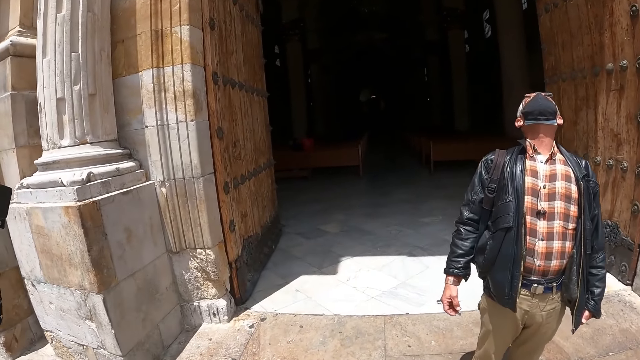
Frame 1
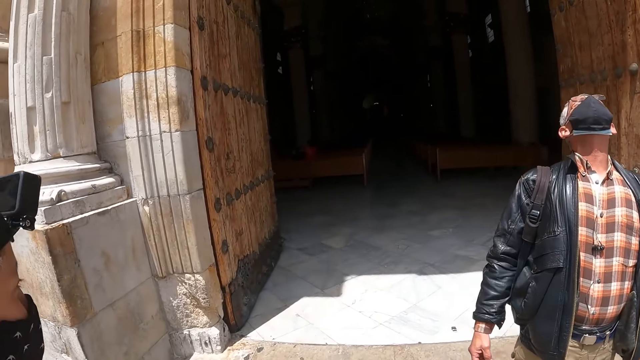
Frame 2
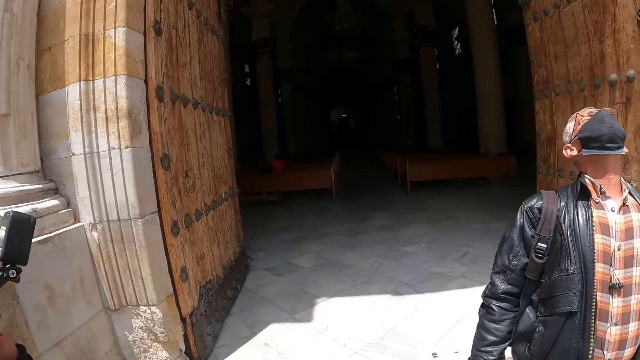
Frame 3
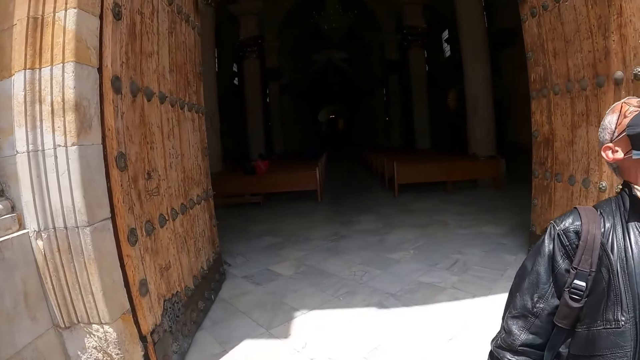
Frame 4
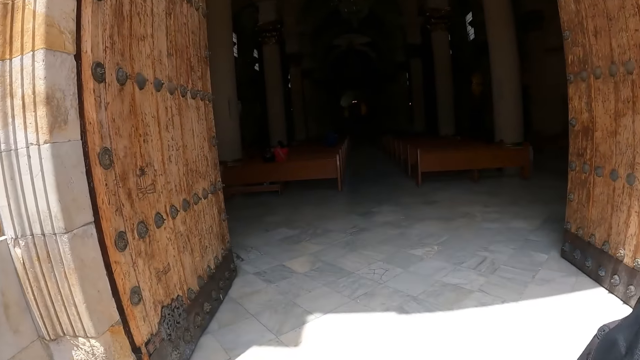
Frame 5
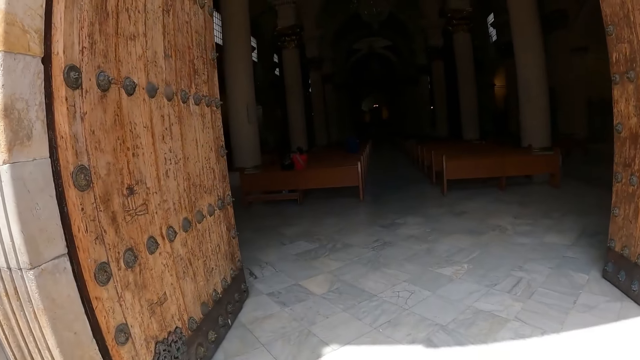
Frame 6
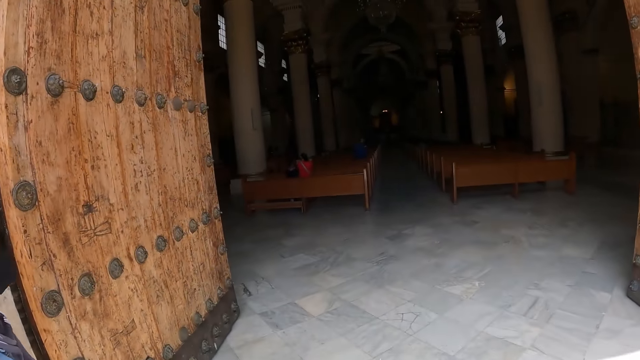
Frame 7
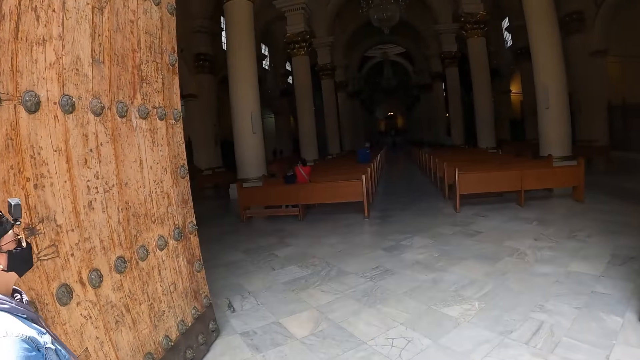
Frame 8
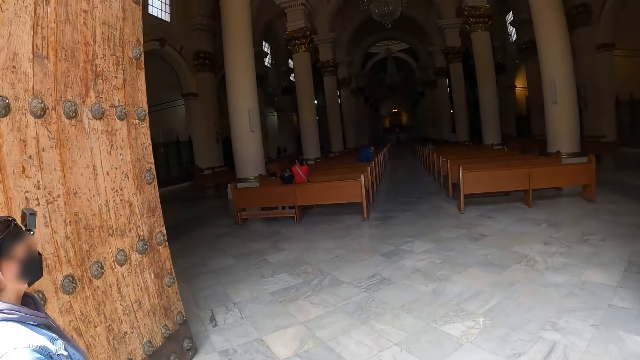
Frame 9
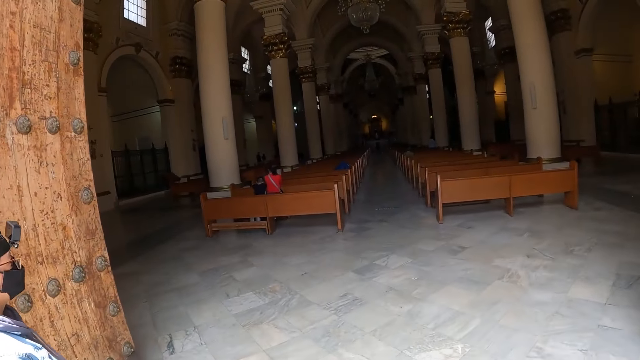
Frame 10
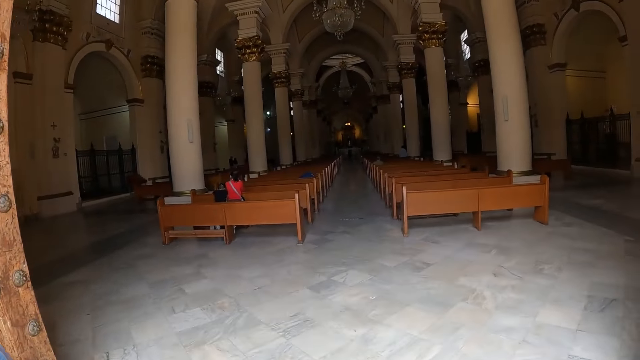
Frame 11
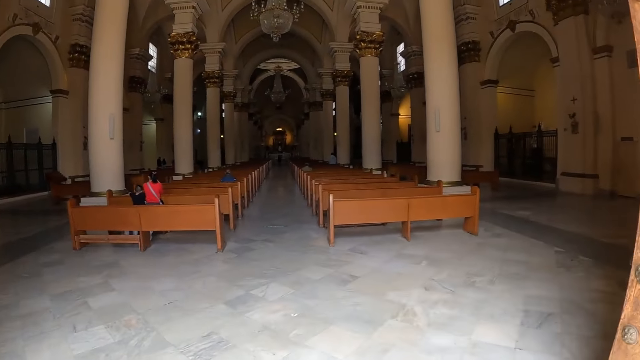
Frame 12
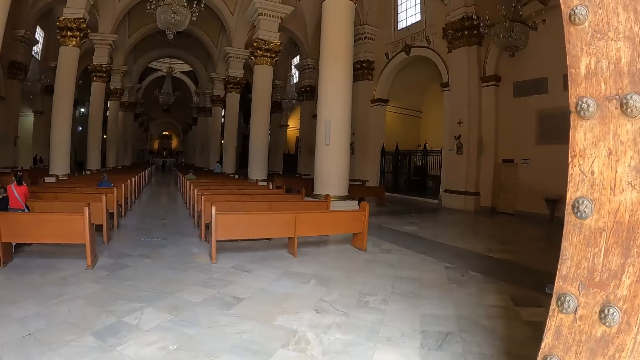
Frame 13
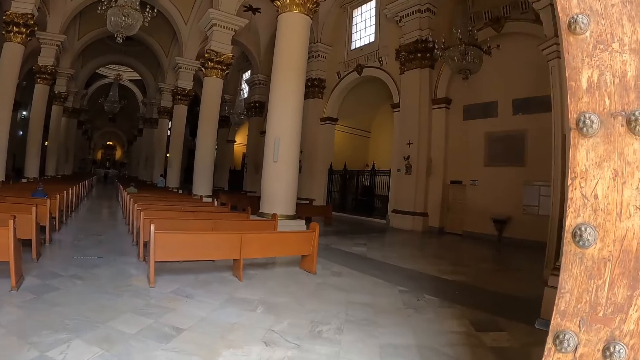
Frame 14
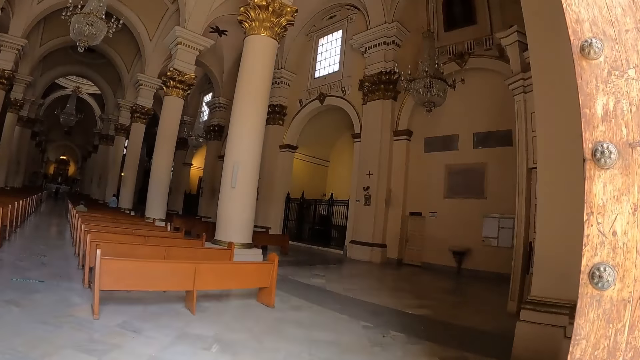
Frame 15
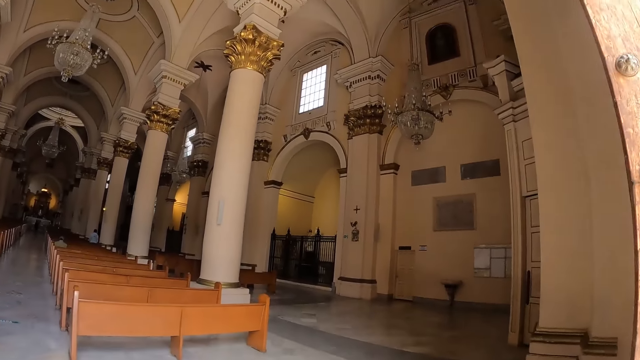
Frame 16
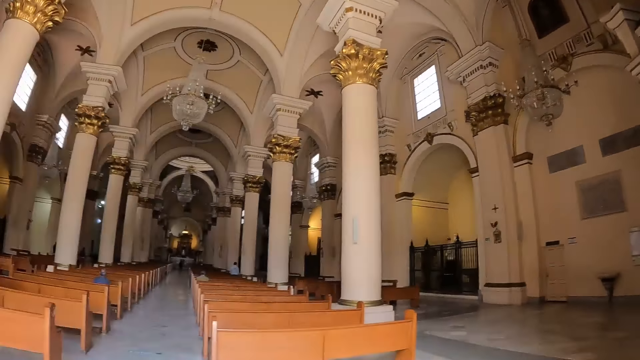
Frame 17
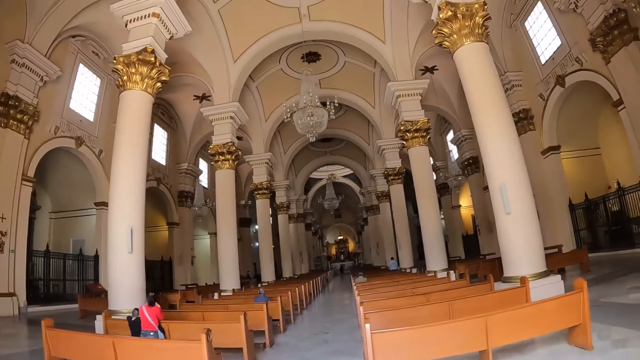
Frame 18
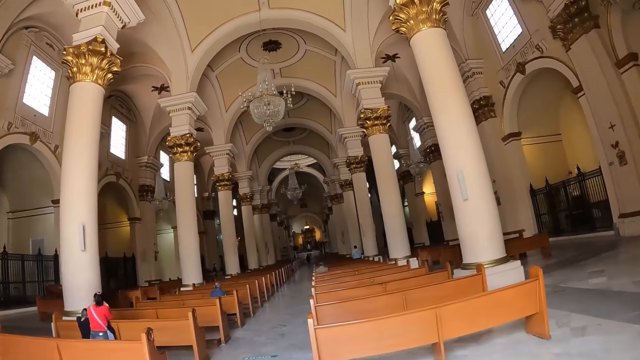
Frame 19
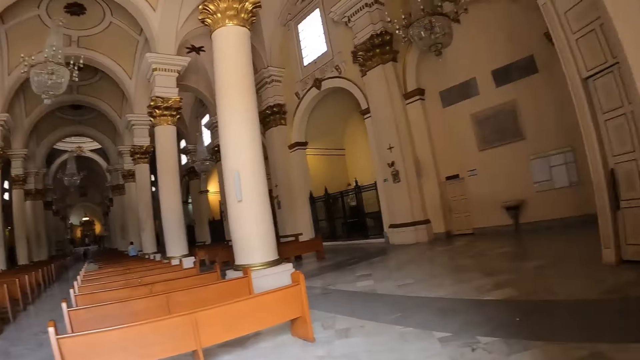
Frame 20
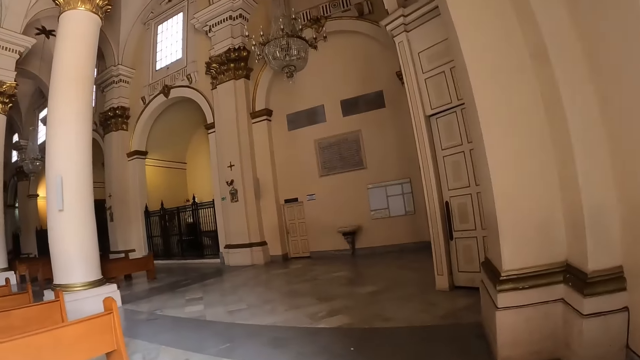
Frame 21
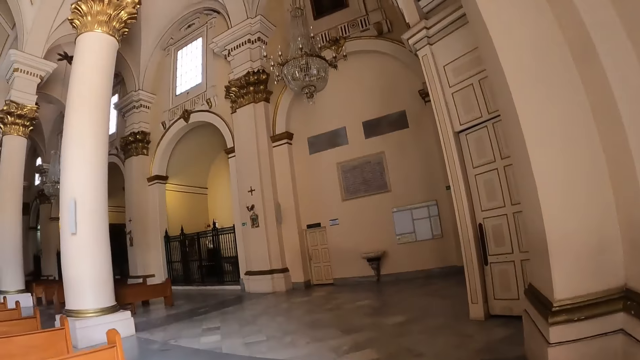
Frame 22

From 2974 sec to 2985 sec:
The camera wearer enters the building. They look inside the church. They look around.

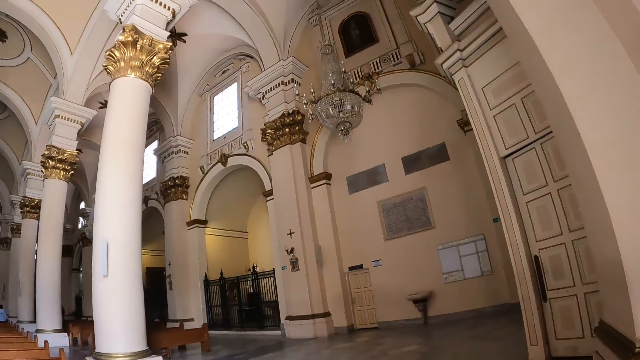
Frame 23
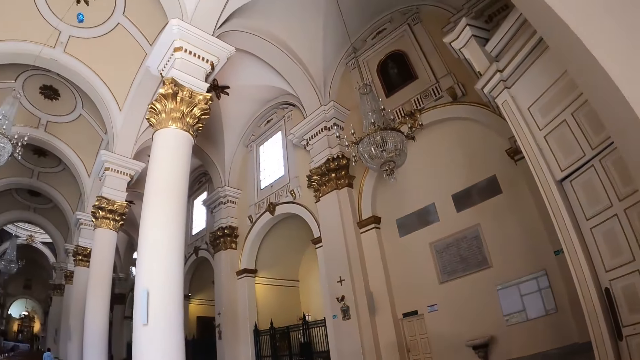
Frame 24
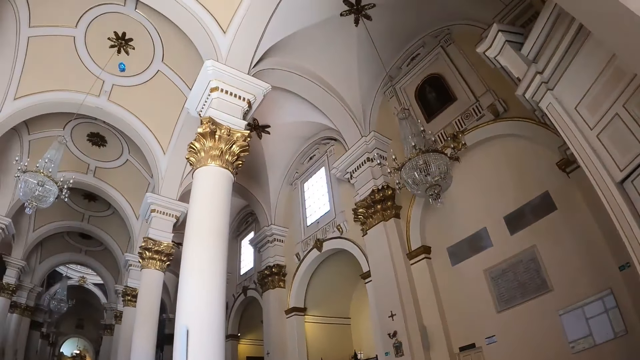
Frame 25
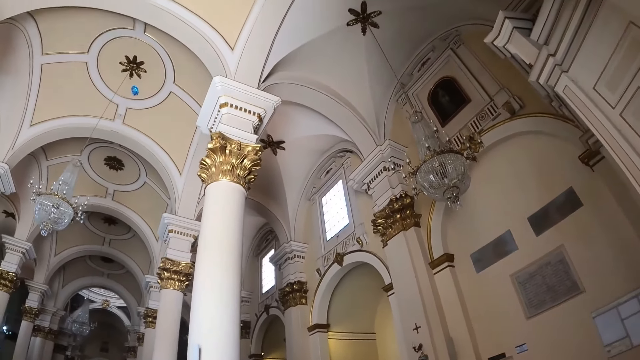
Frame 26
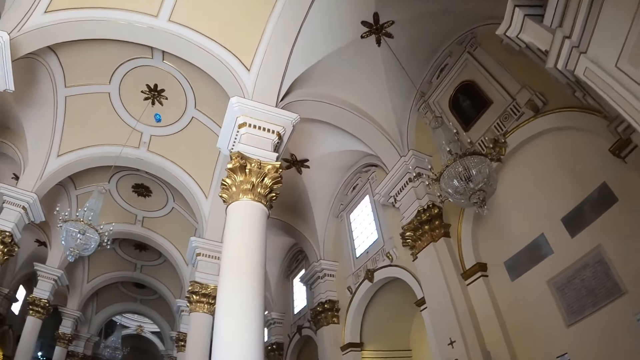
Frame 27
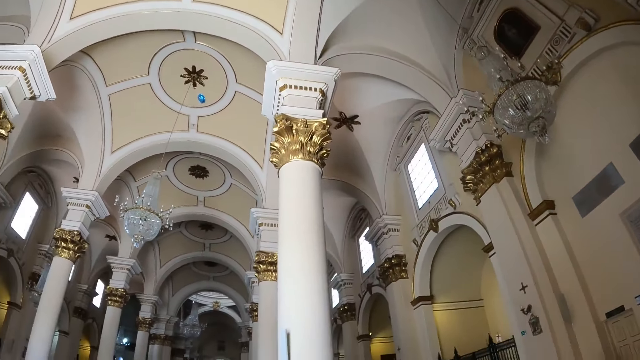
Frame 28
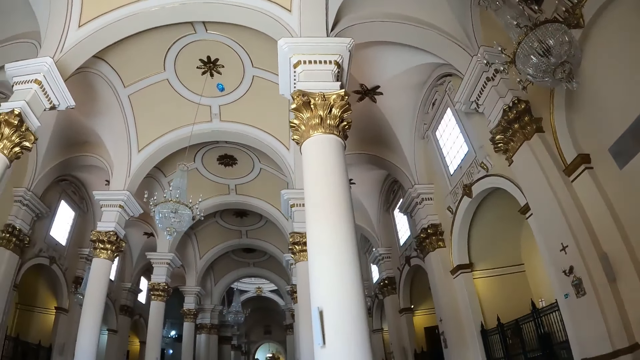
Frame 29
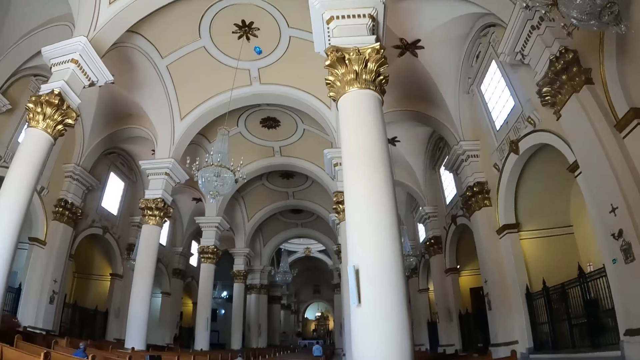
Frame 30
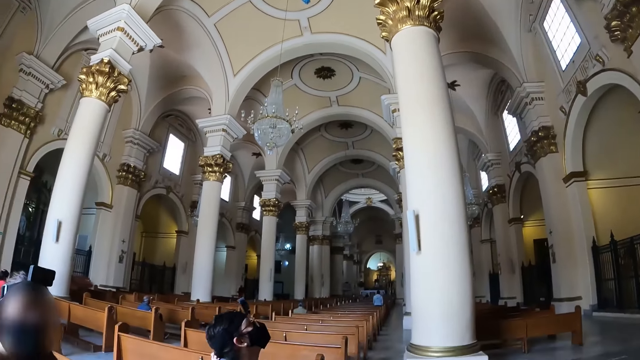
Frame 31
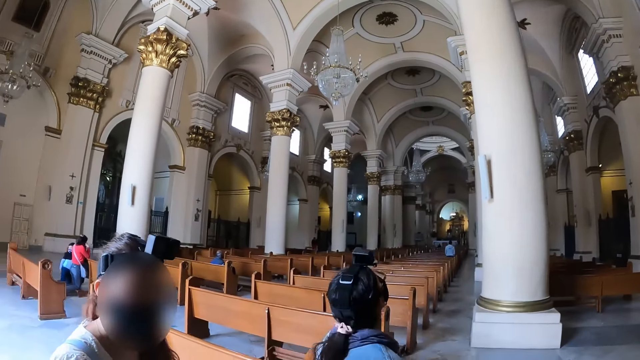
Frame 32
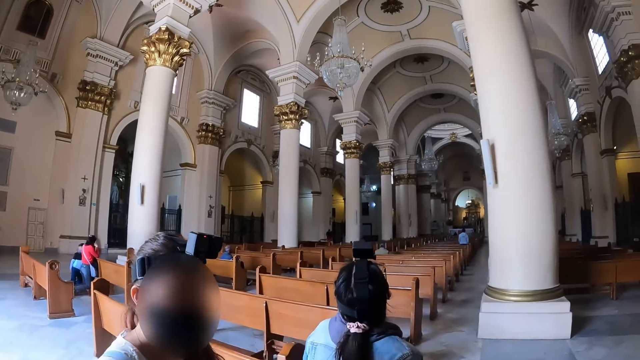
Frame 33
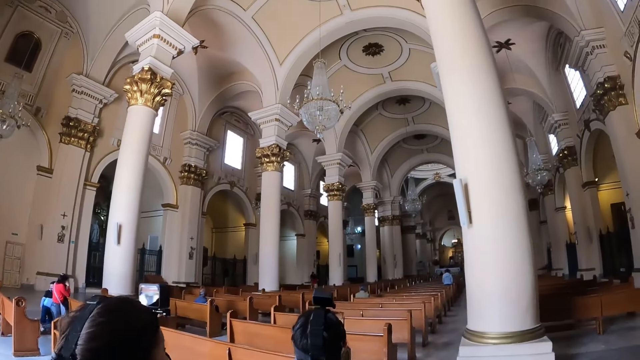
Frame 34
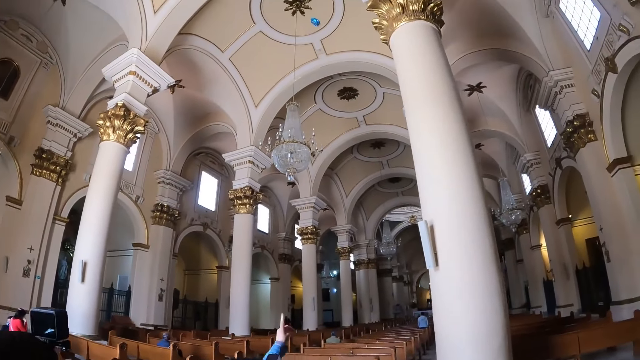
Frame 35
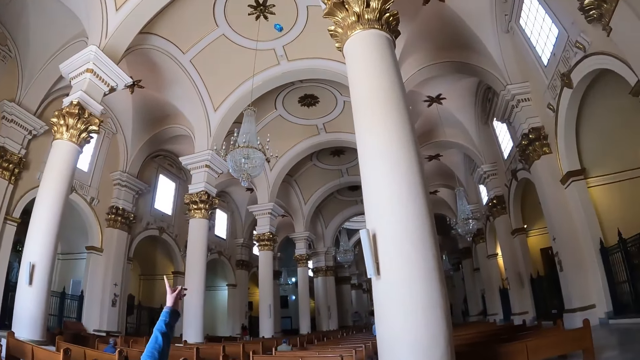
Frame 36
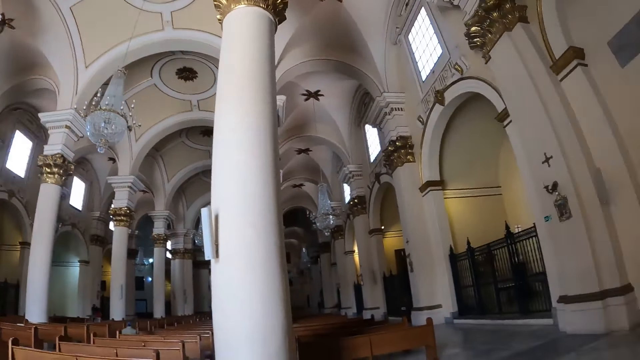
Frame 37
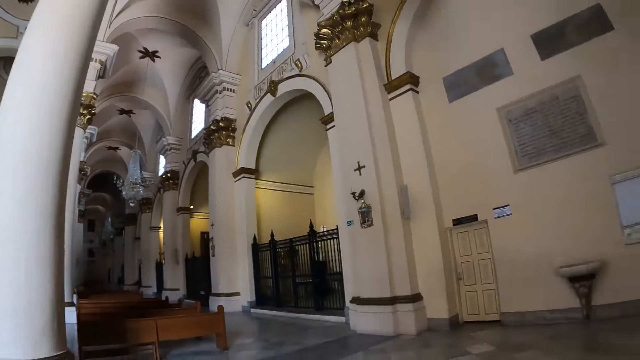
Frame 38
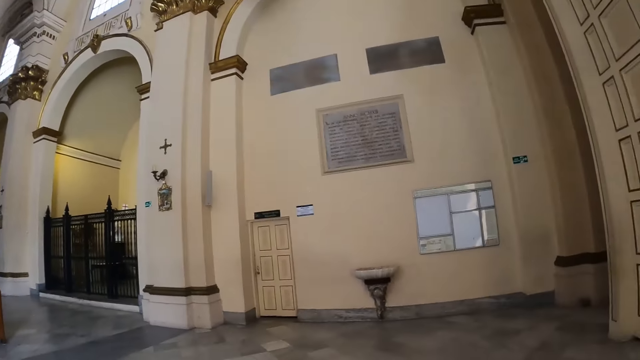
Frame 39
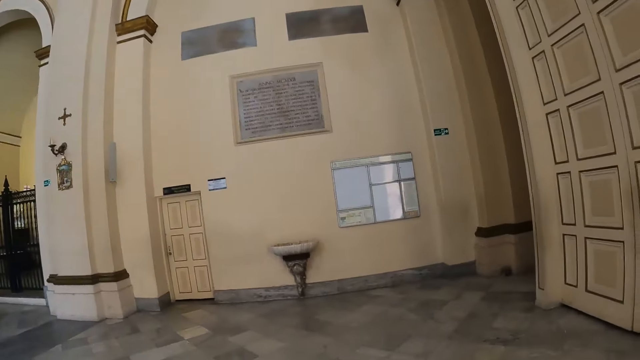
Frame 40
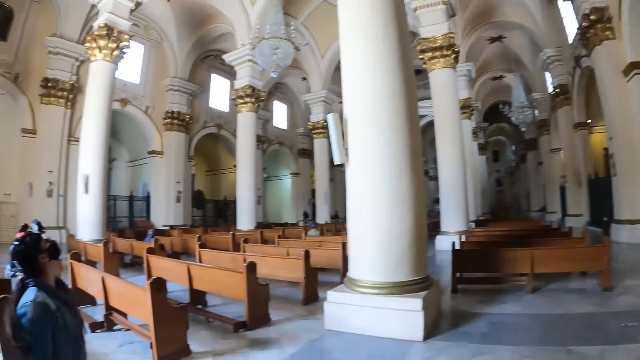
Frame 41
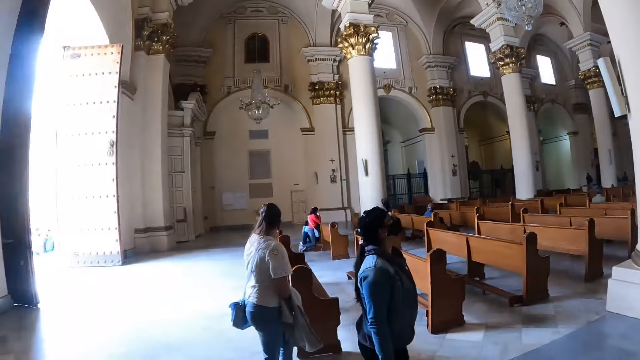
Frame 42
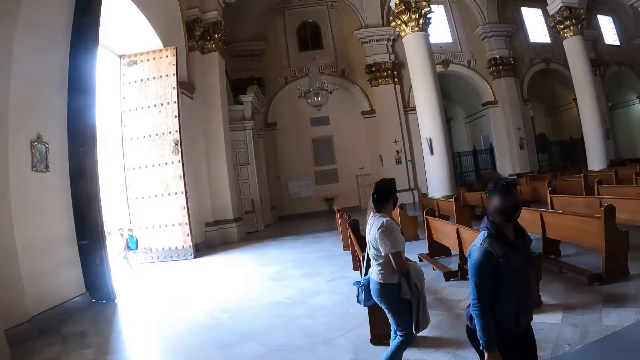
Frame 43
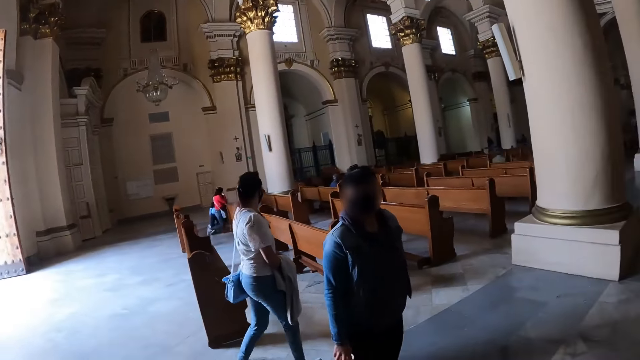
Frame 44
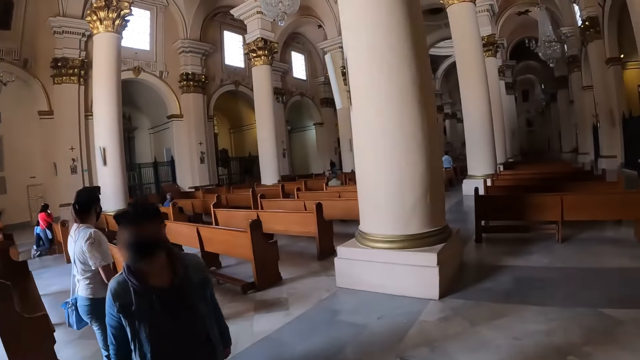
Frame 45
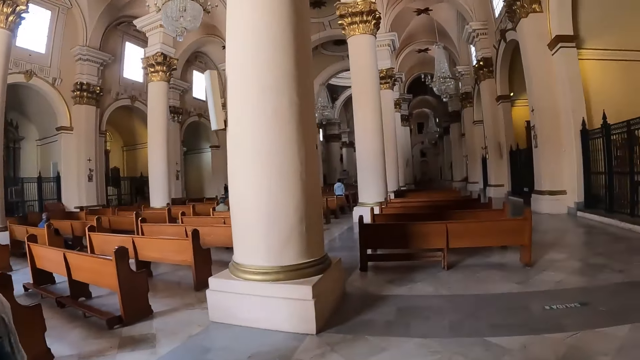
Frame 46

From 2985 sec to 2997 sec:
The camera wearer looks around the building. They talk to a person. Another person points at the ceiling. The camera wearer looks around. They talk to the first person.
